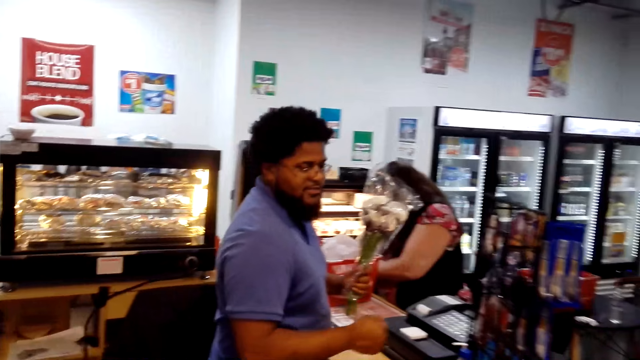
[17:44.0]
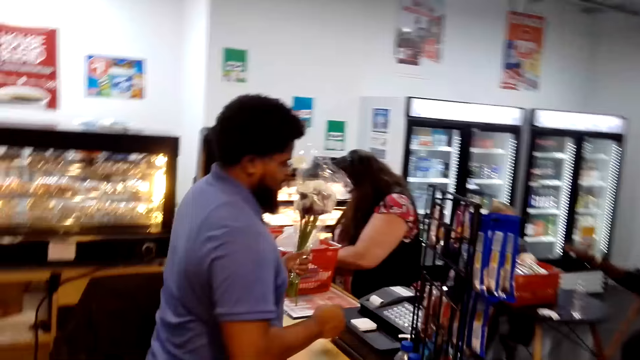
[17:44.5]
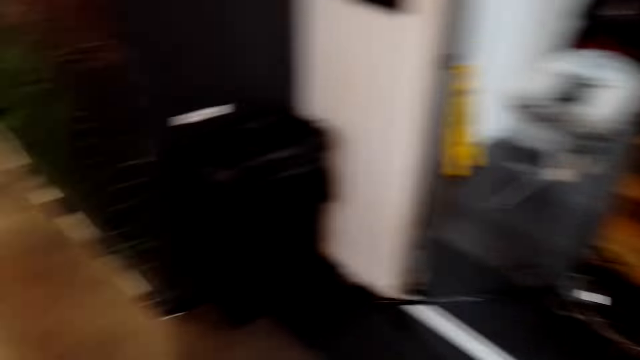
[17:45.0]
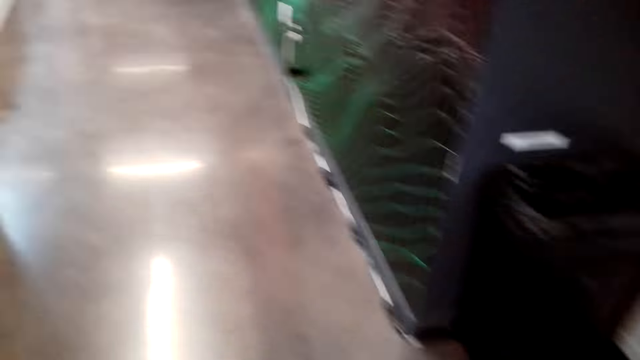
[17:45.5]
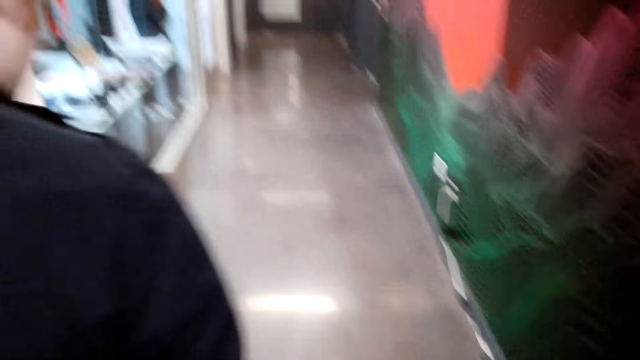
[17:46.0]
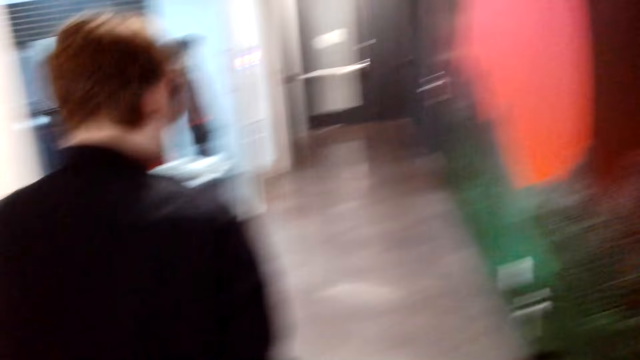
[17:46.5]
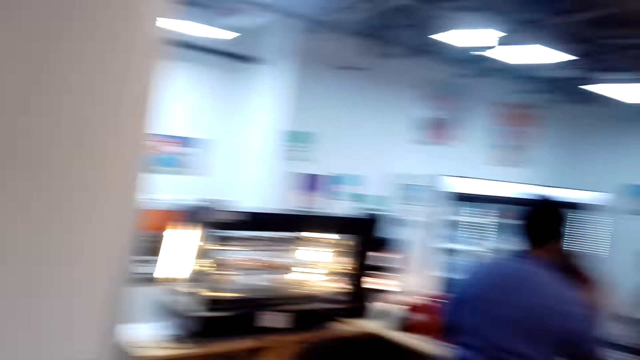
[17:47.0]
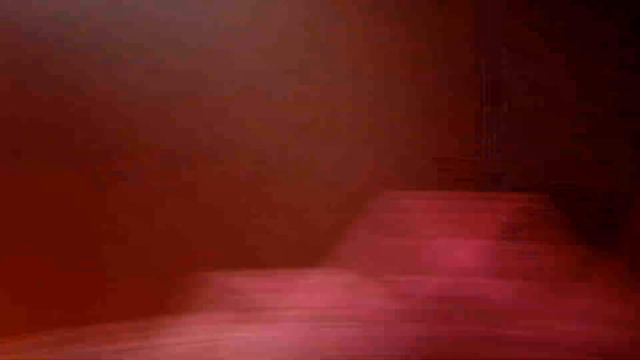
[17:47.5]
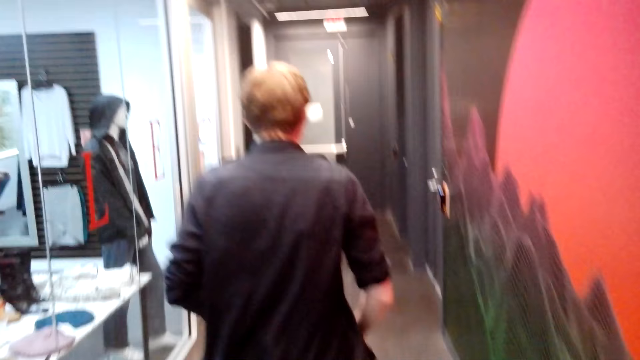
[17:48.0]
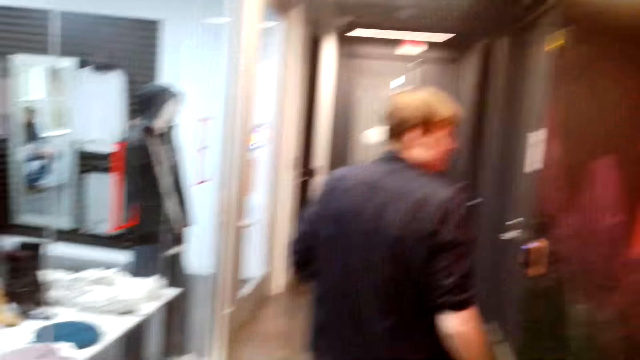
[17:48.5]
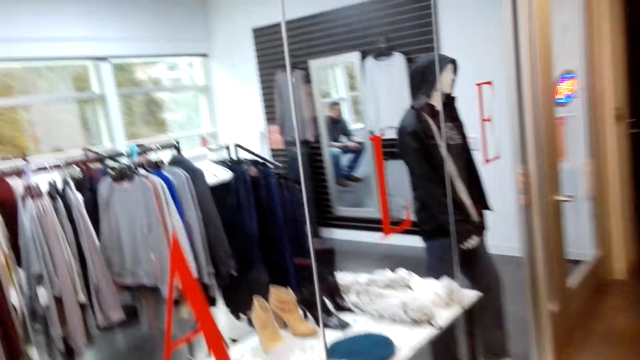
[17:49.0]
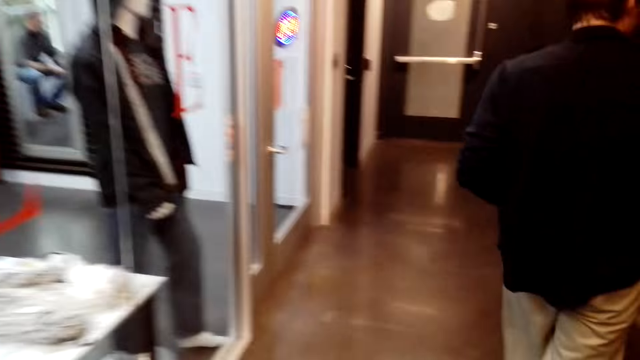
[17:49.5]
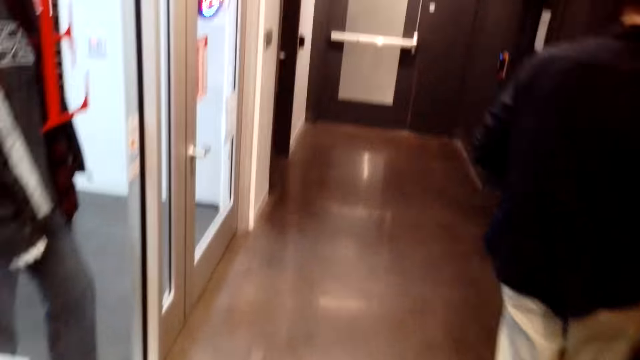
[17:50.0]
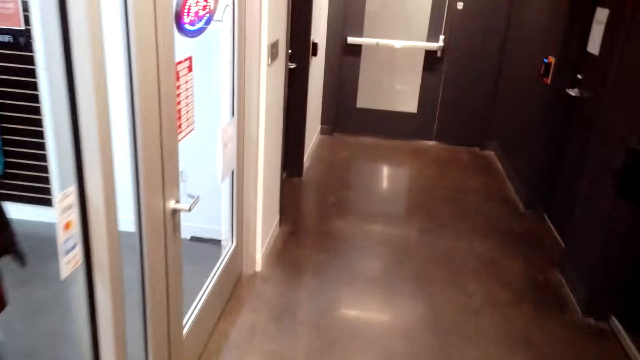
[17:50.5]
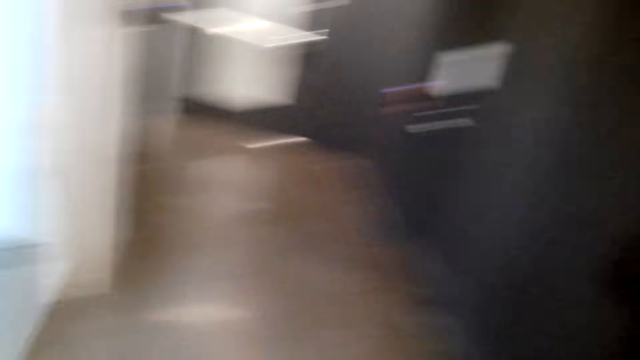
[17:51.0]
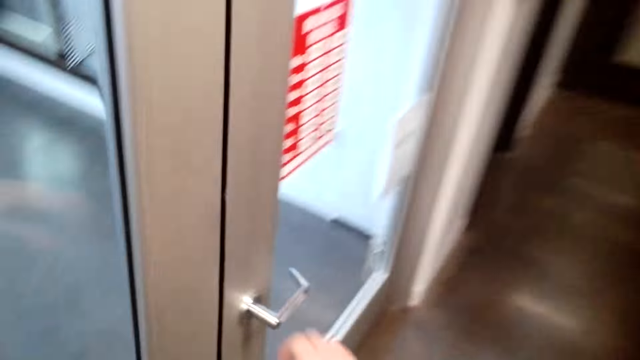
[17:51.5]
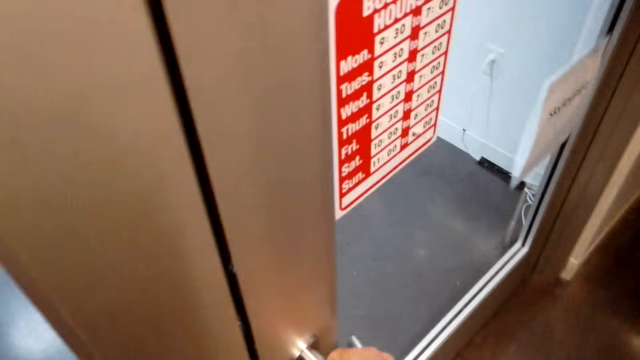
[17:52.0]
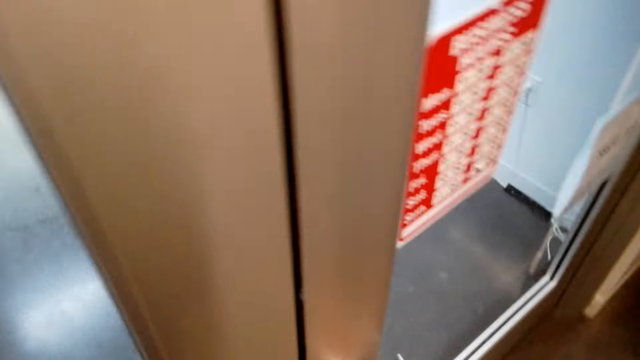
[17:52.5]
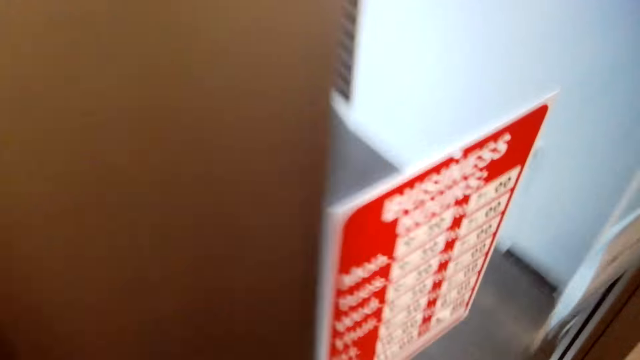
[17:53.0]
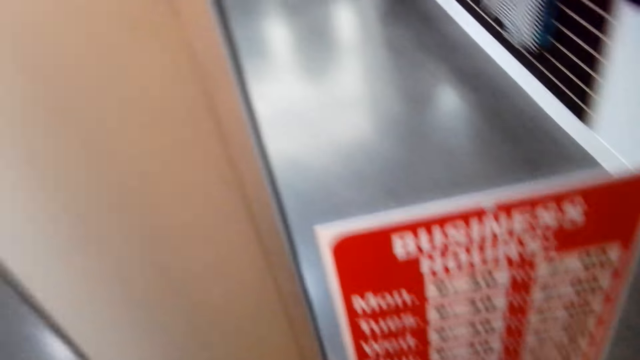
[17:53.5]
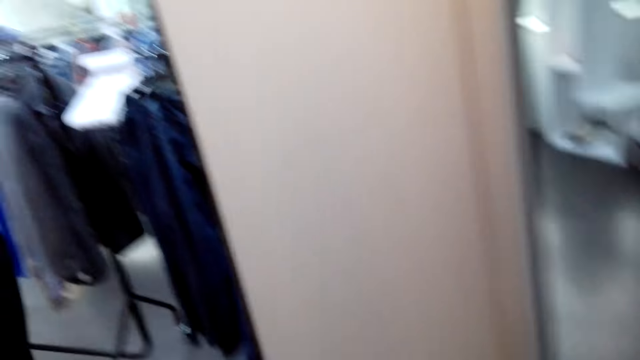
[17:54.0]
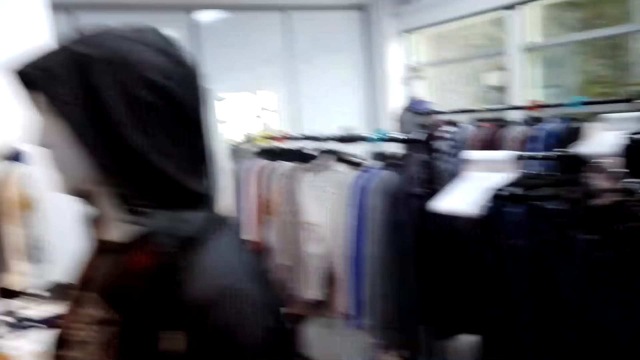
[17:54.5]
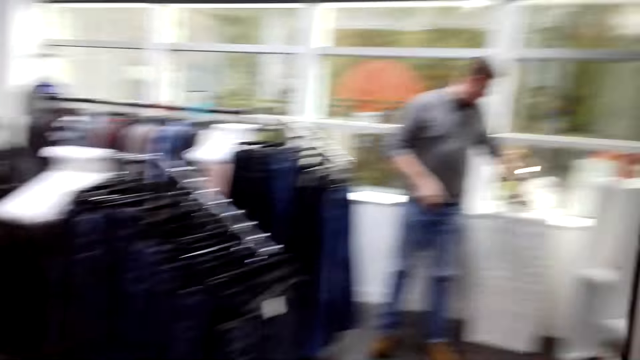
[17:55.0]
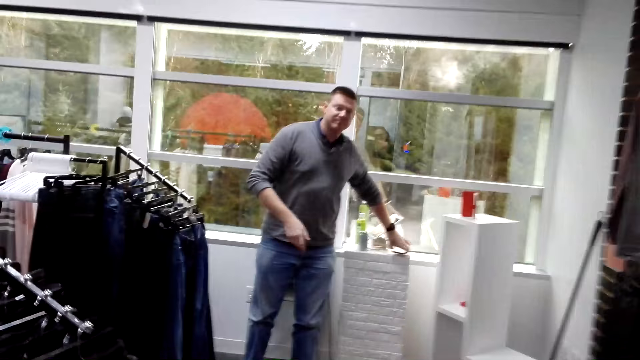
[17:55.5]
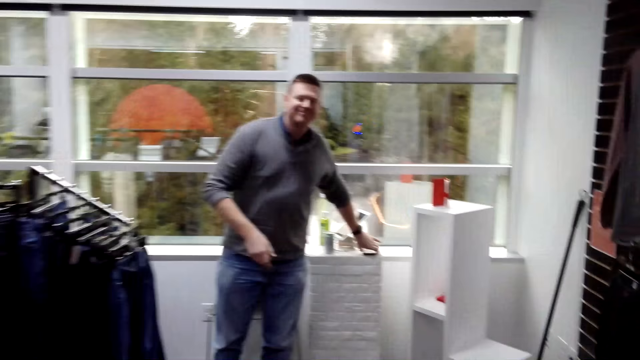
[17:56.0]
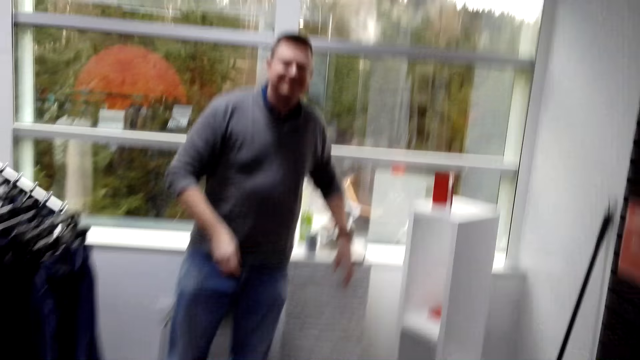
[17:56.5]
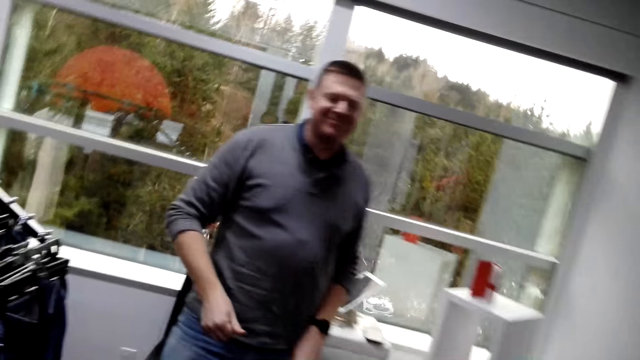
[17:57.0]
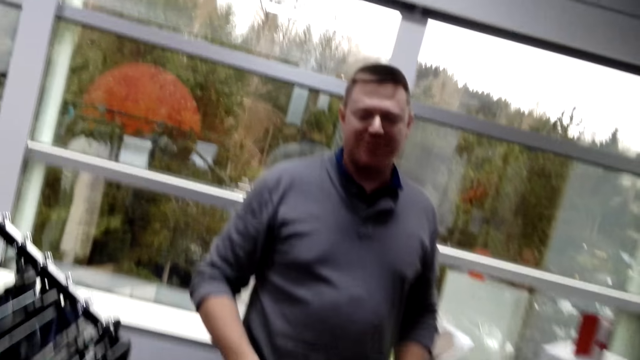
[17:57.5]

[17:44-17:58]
The camera wearer walks through the hallway. They look on the other side. A man walks in front of the camera wearer. The camera wearer opens the door. They enter the boutique. They talk to another man.

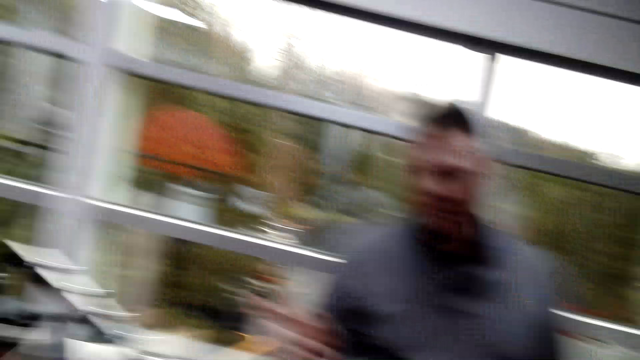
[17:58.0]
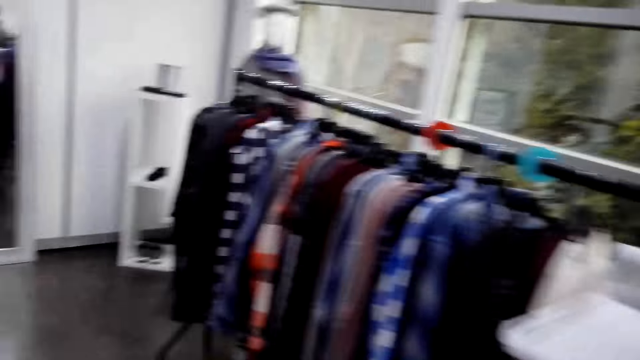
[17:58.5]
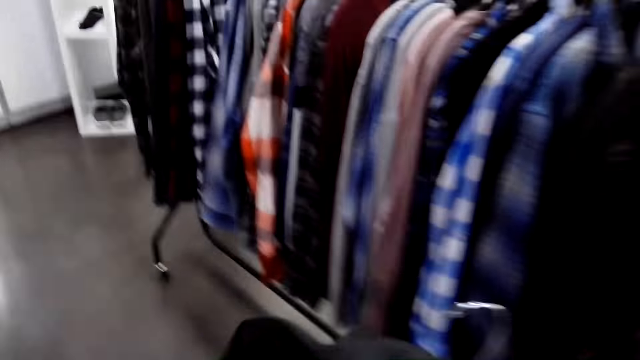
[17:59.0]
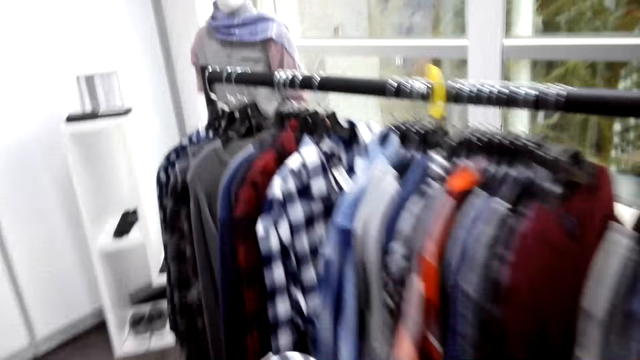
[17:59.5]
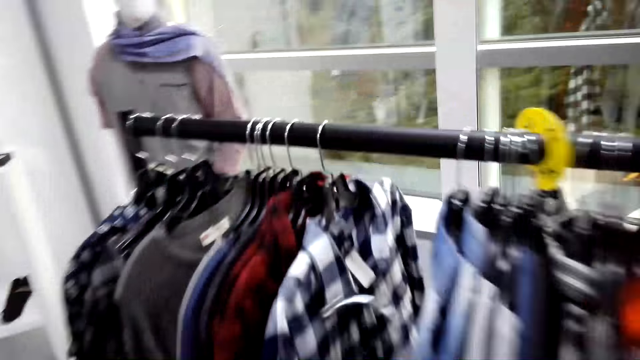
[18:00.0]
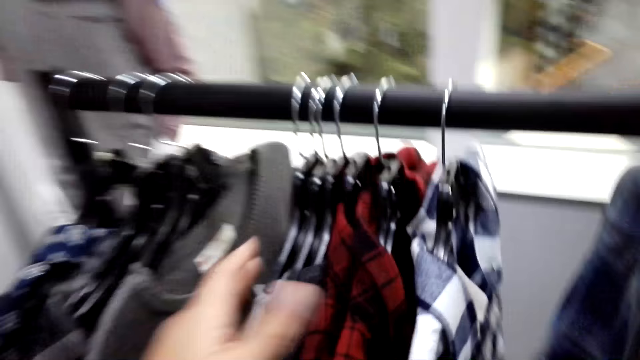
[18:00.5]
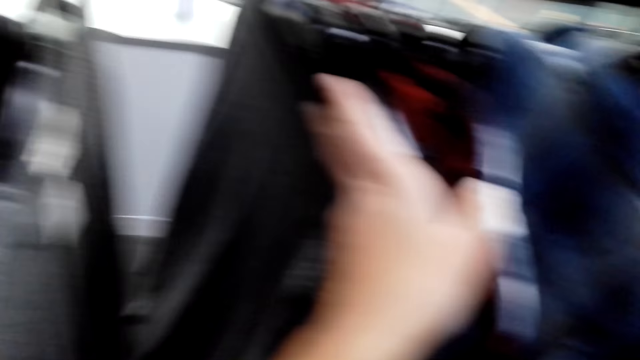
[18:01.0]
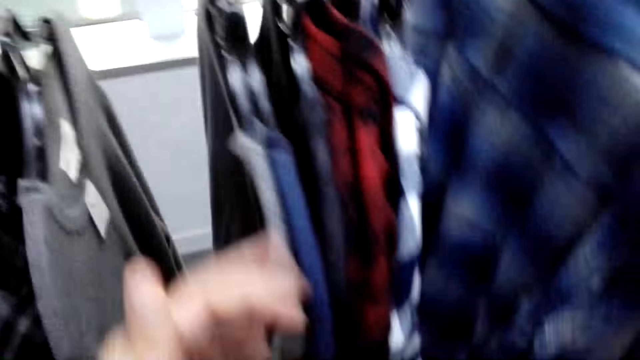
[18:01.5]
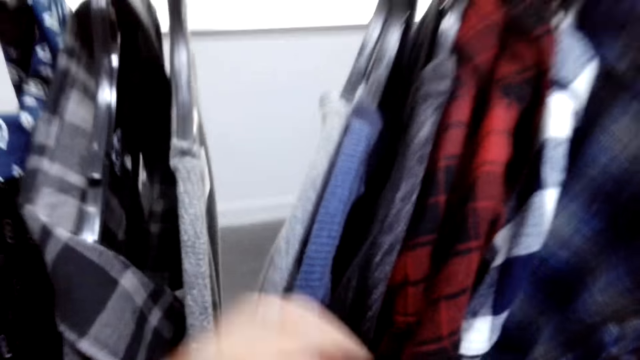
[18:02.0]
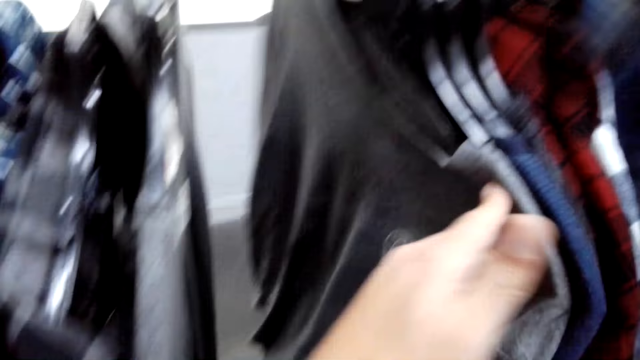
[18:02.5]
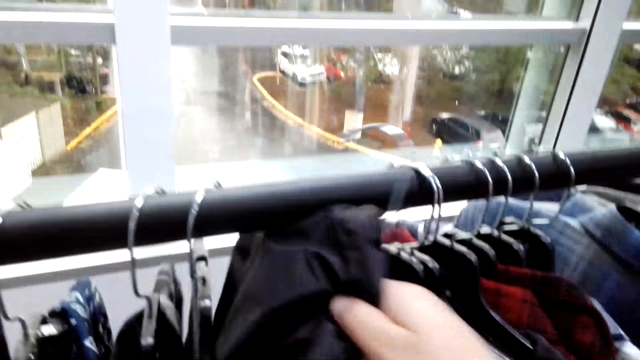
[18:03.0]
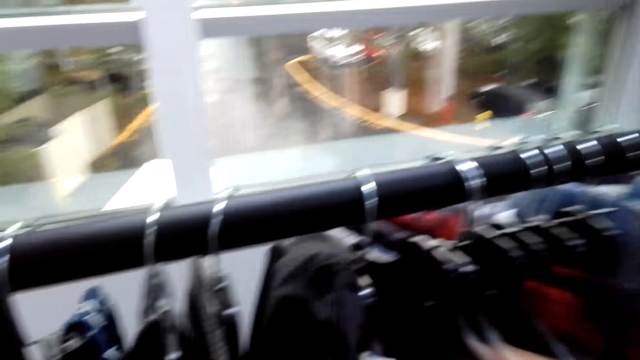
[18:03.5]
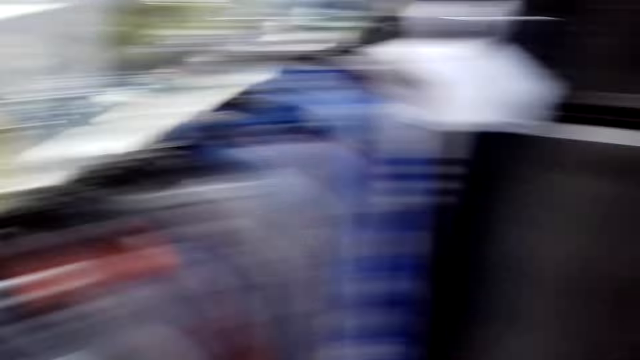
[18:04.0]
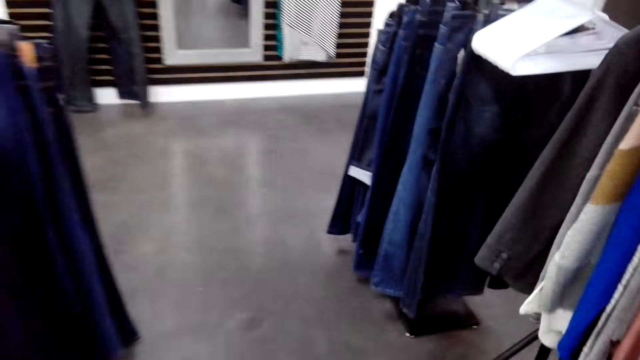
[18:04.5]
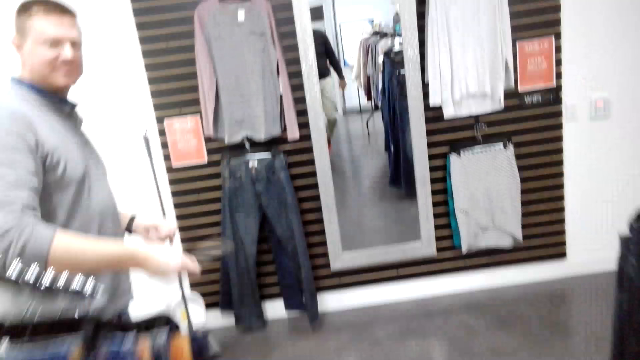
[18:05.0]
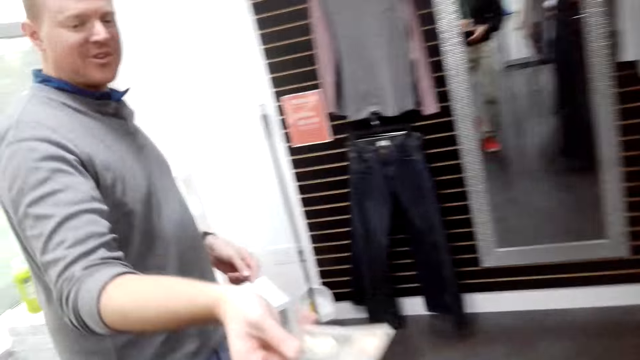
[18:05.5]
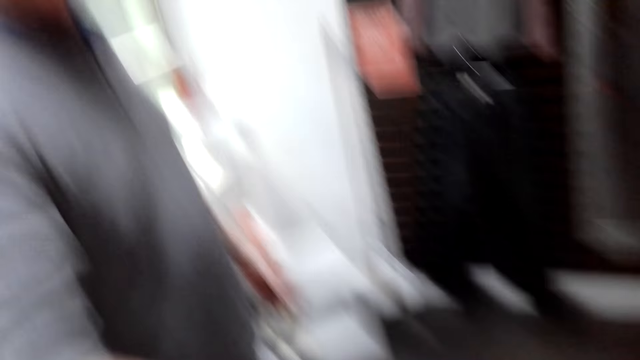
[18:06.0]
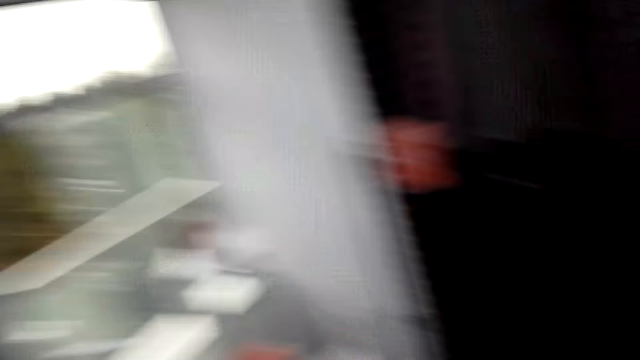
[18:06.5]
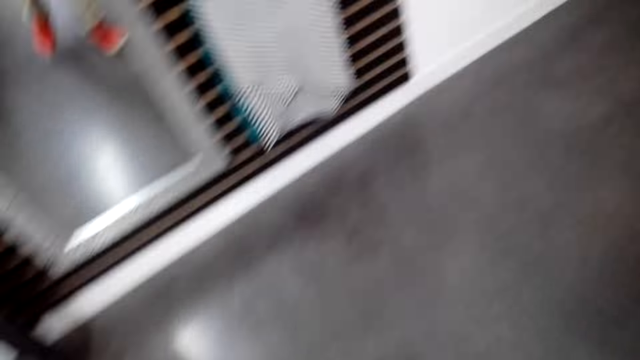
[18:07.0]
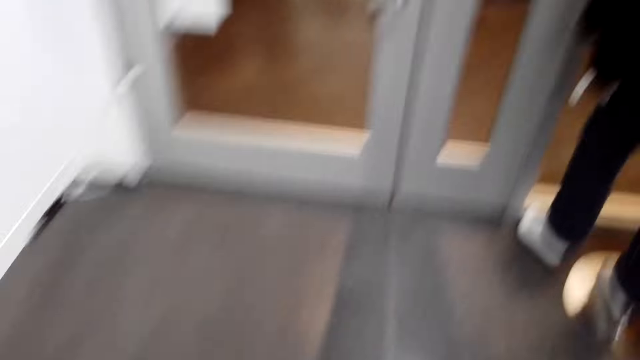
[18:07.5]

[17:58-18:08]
A man talks to the camera wearer. The camera wearer walks around the boutique. They hold a hanger. They hold the clothes. They push the hangers aside on the stand. They hang the jacket on the stand. They walk beside the clothes. The man stretches his hand towards the camera wearer. The camera wearer takes the money from the man.
